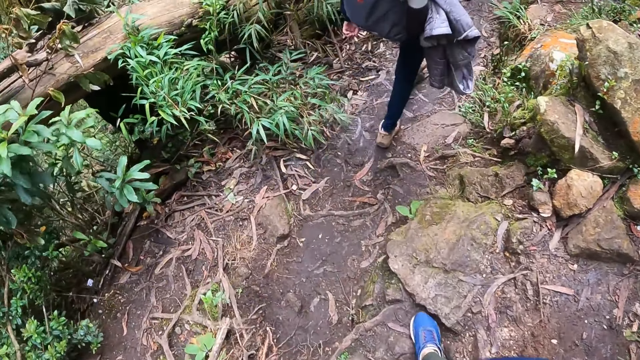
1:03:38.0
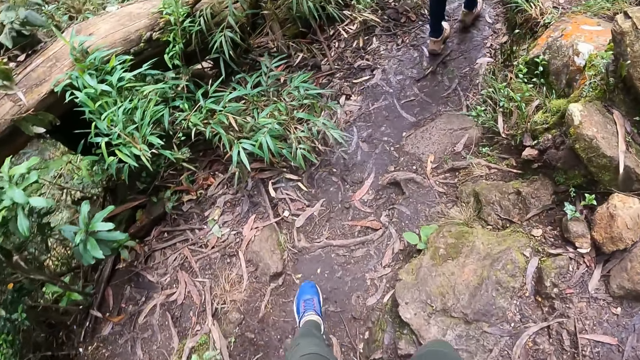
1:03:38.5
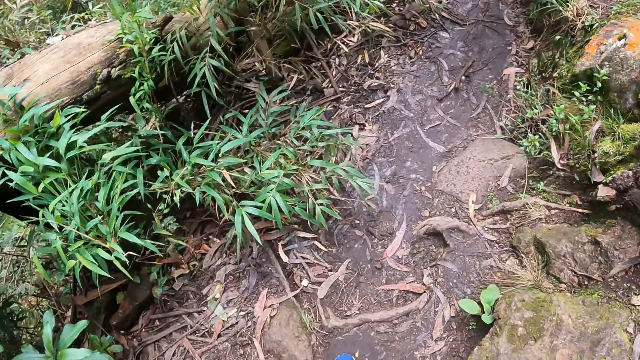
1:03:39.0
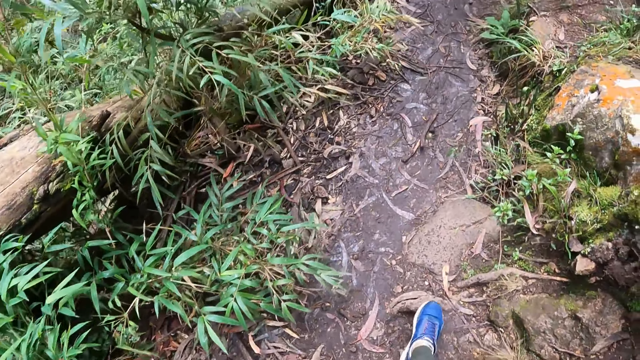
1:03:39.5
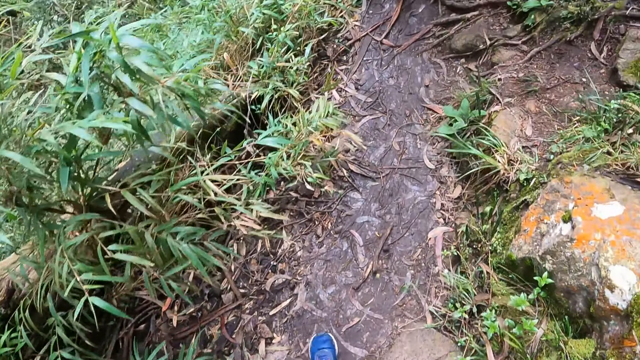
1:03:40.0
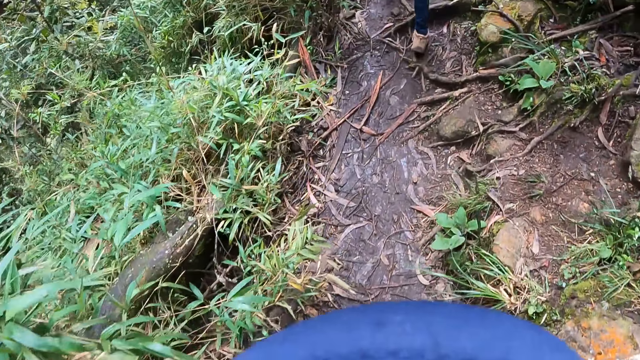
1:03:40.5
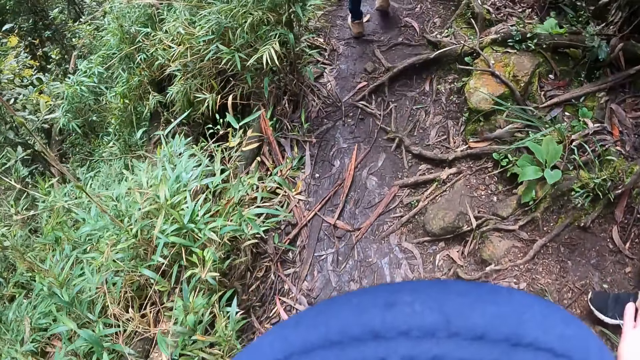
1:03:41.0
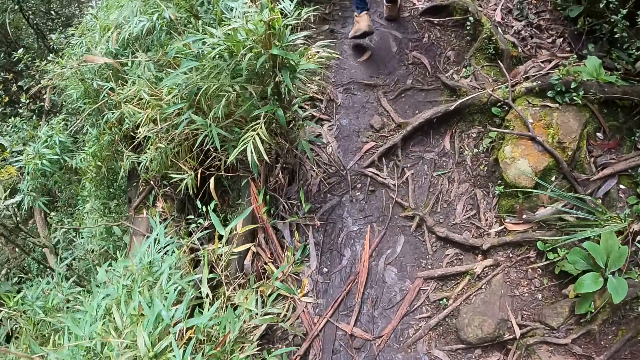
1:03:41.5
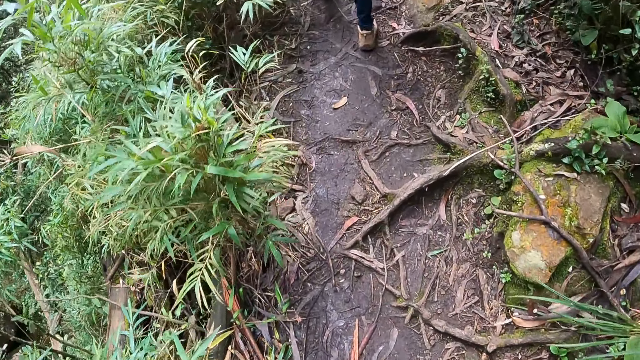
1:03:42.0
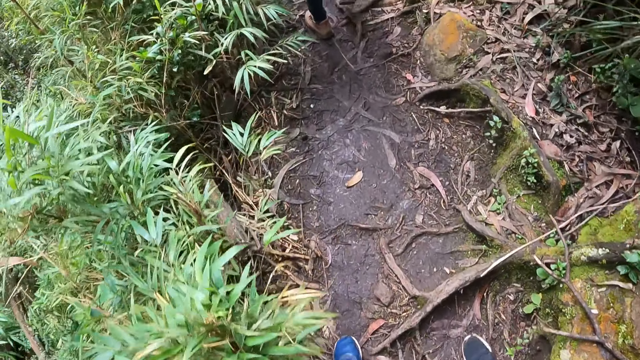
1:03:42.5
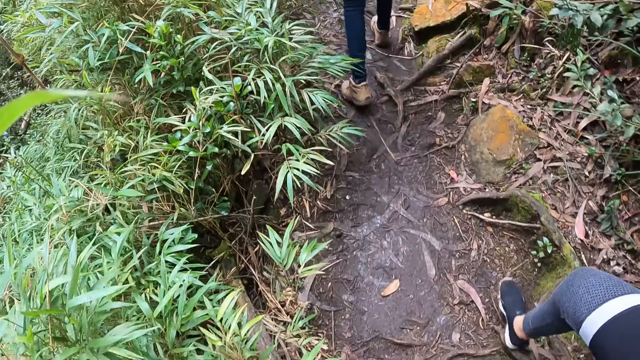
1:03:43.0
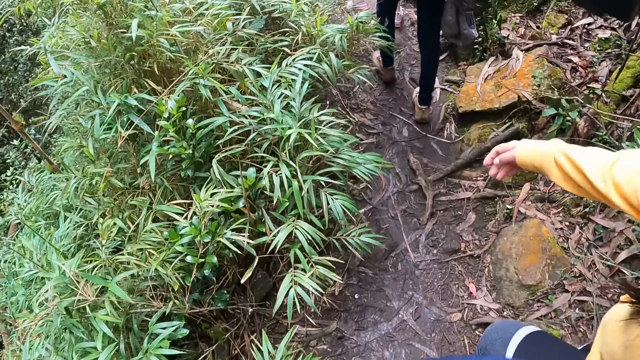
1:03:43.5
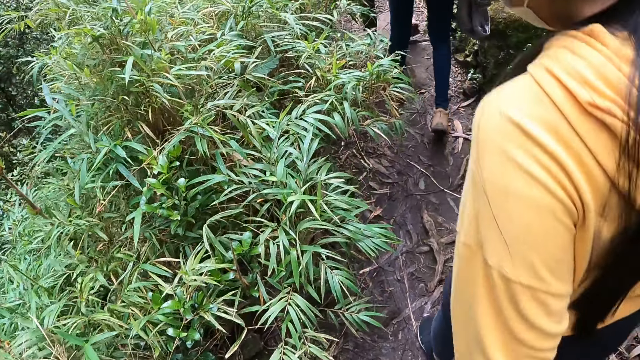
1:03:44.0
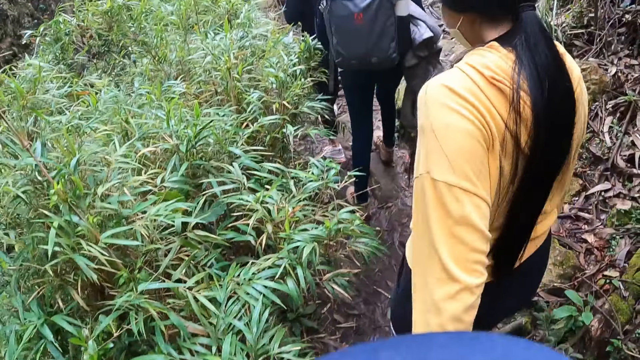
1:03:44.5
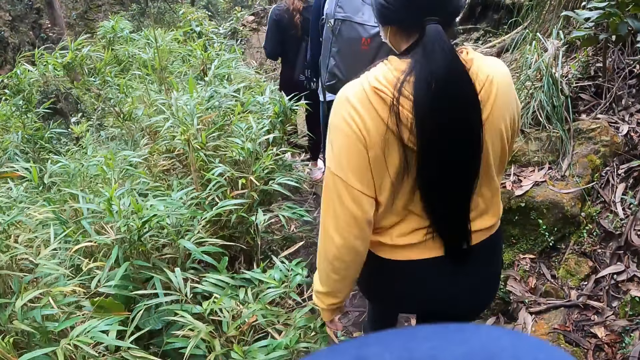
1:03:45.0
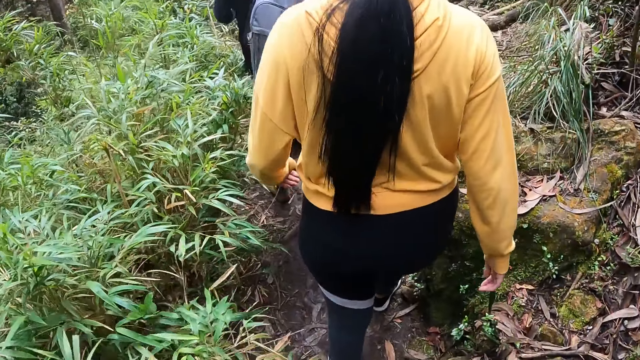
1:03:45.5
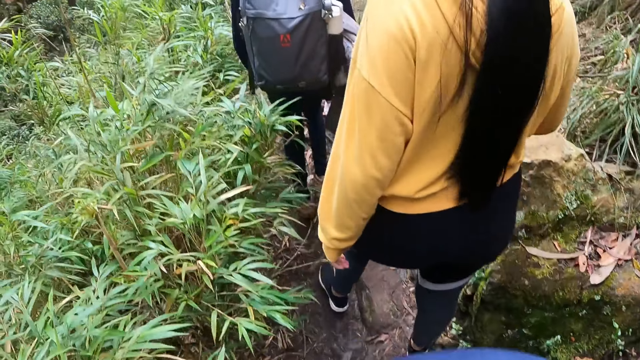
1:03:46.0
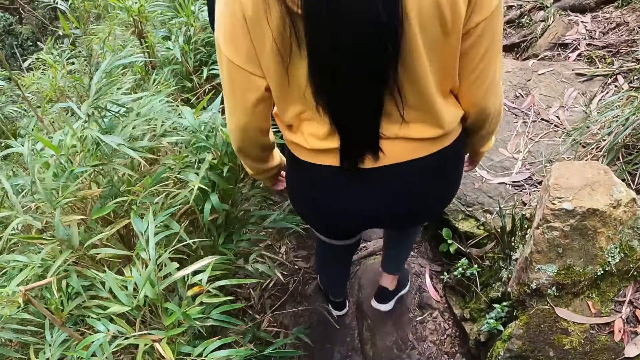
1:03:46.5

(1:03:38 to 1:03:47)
A woman hikes on the hill. Another woman walks close to the camera wearer. The other woman walks past the camera wearer in the hill footpath. A third woman hikes on the hill.

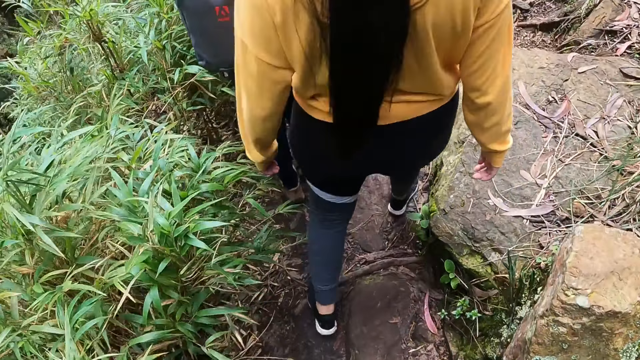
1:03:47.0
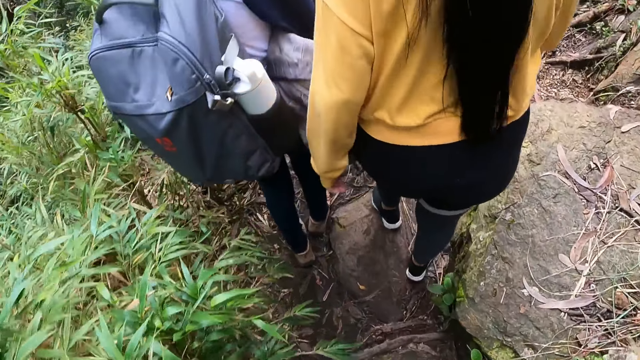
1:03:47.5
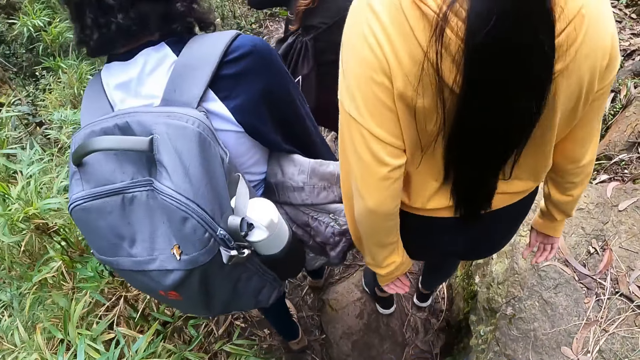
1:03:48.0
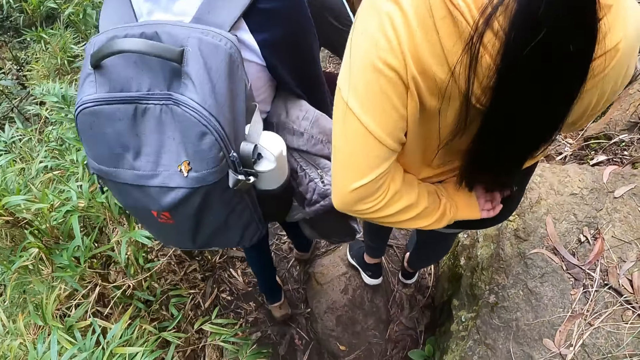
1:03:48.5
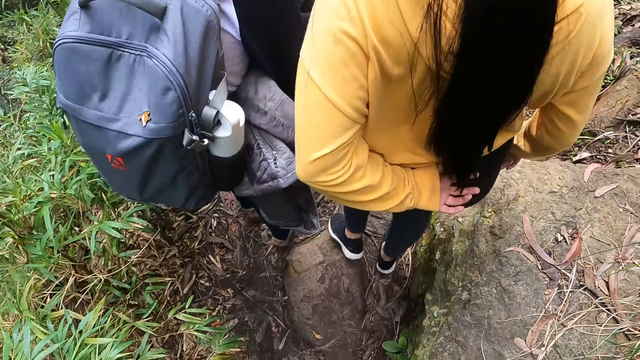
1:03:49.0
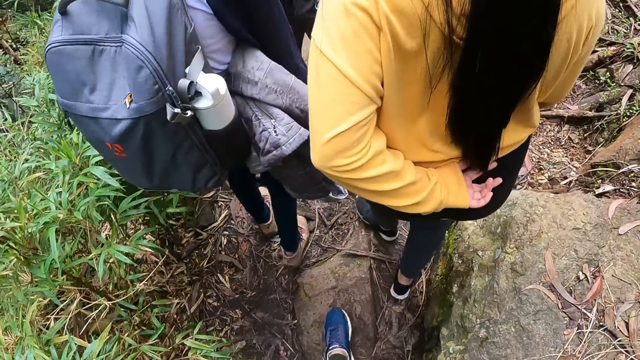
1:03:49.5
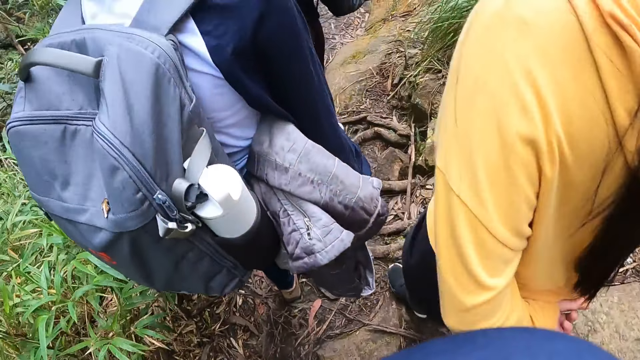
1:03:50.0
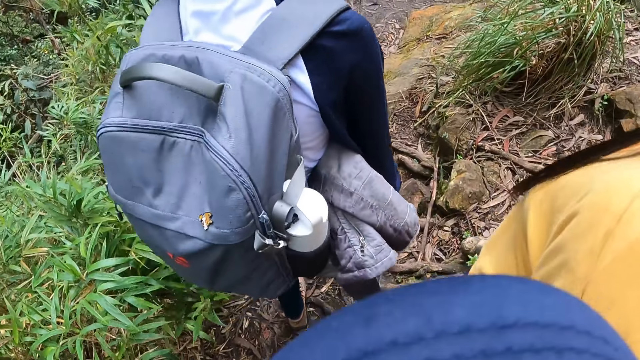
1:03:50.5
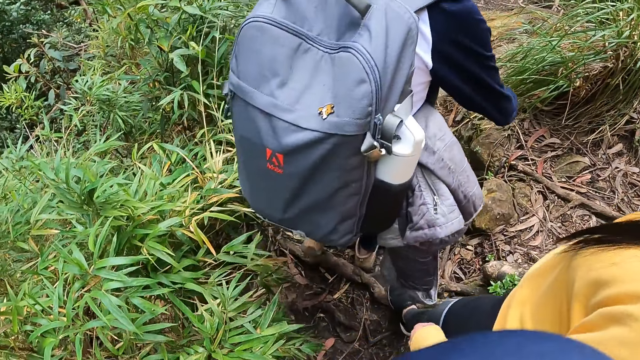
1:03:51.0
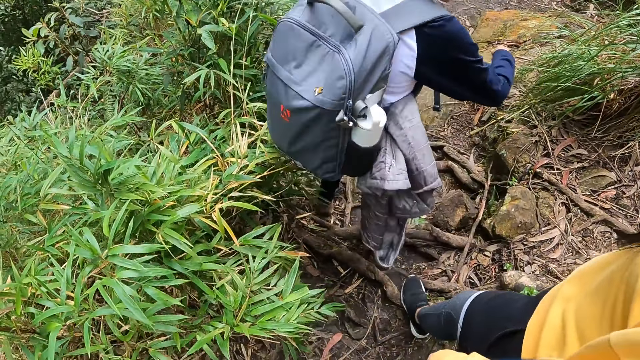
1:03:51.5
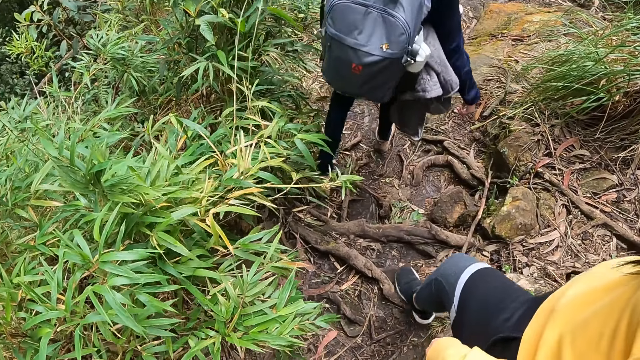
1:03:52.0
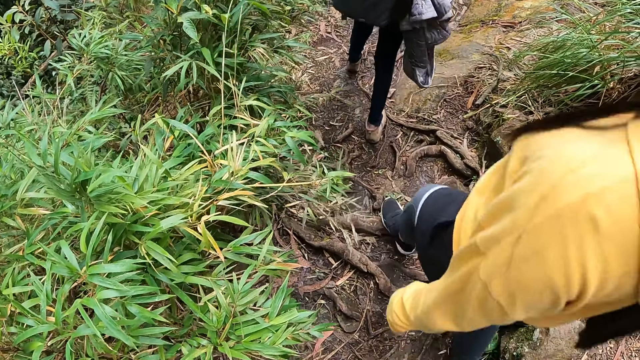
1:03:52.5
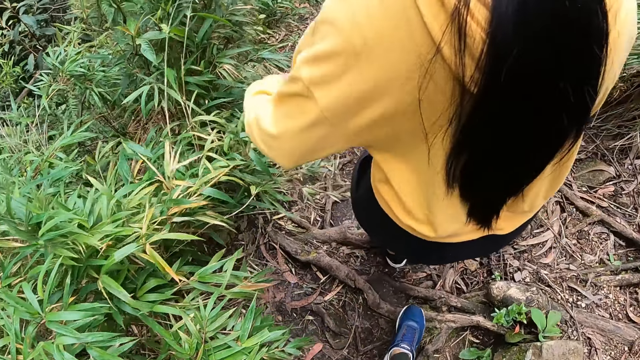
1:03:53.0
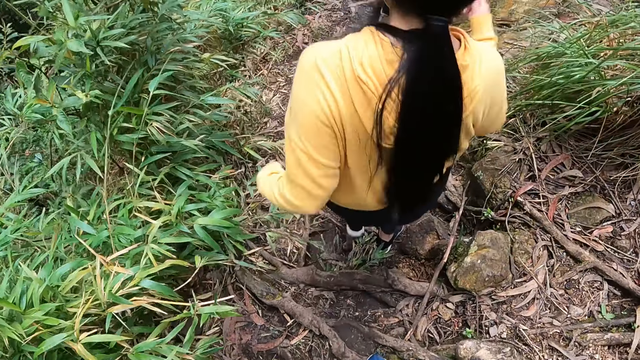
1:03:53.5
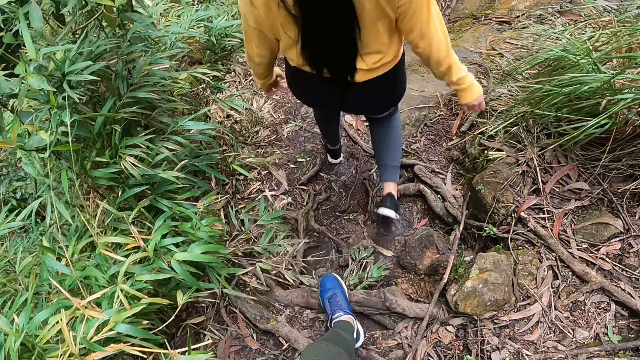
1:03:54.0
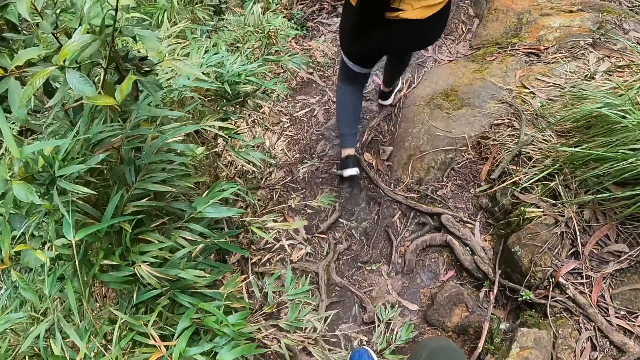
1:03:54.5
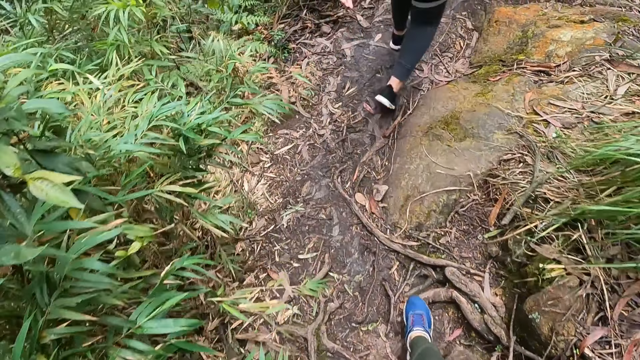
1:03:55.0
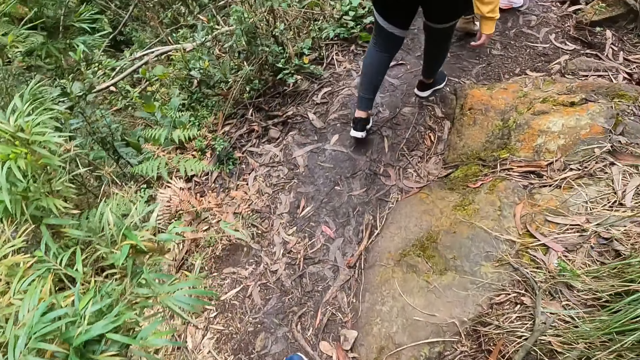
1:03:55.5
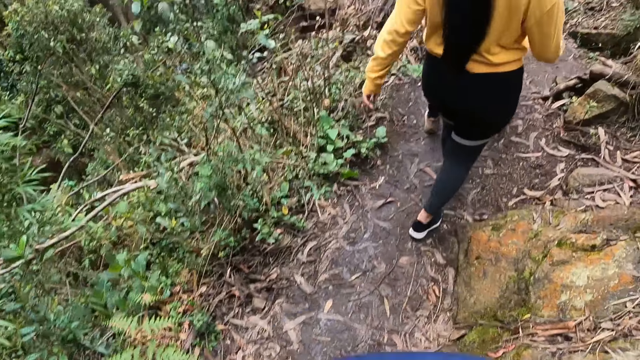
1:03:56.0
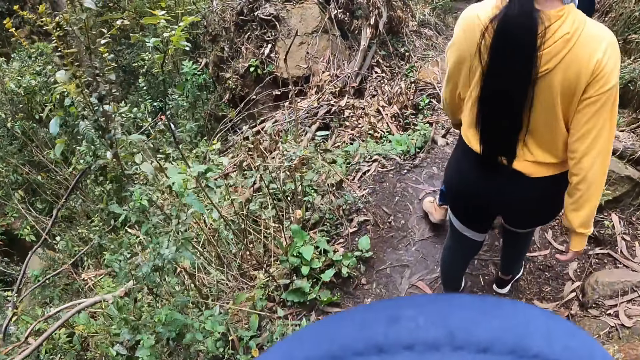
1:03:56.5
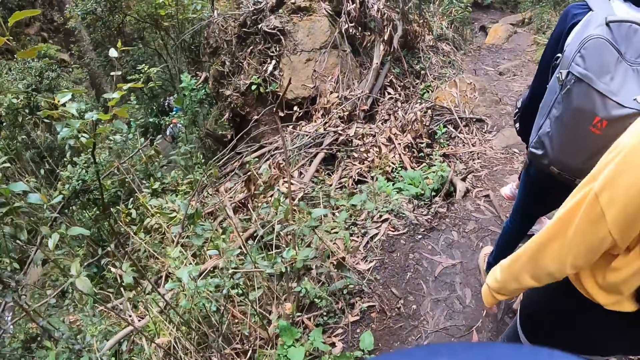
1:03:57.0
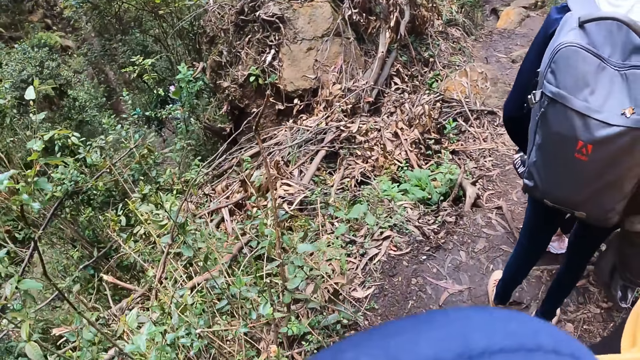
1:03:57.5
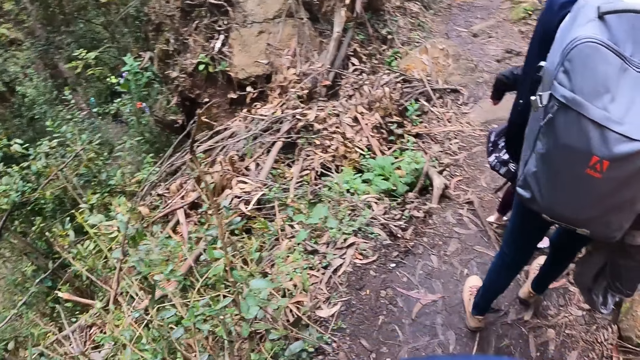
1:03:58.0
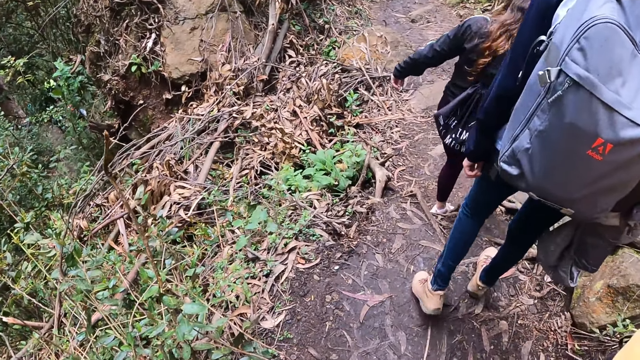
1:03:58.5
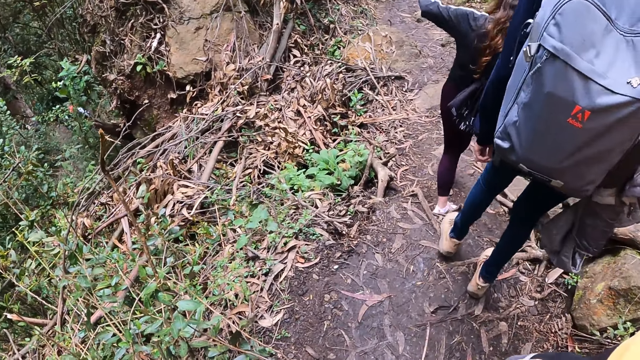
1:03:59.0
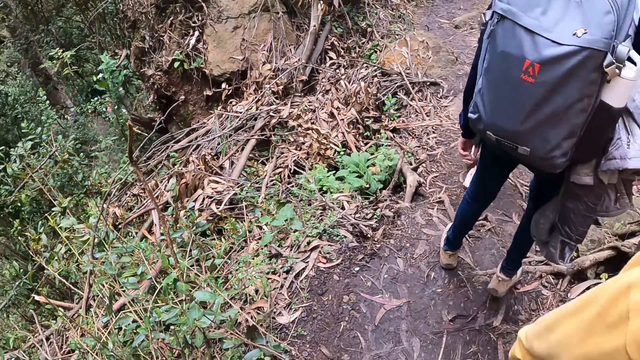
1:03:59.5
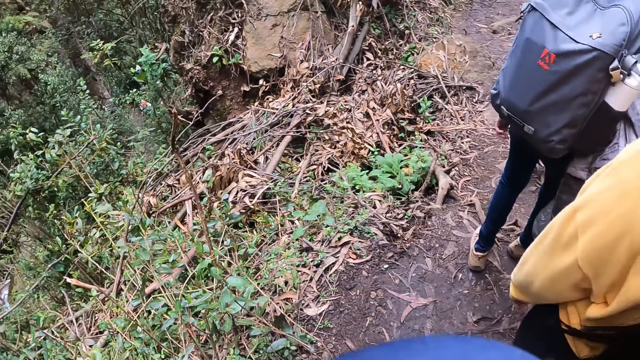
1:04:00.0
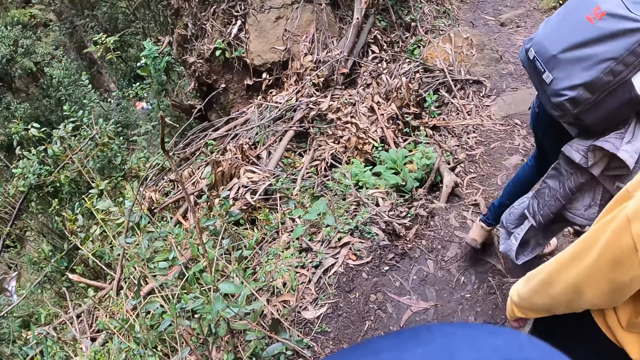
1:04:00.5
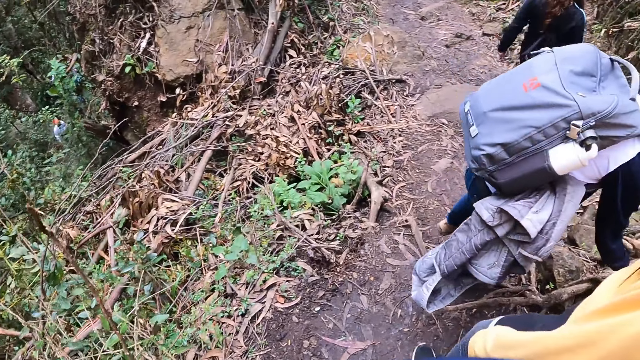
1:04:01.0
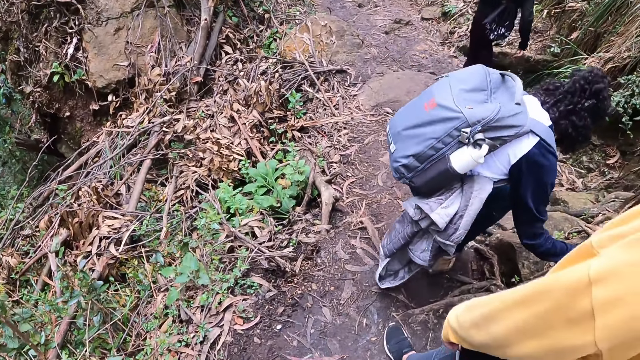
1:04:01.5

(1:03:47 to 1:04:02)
A woman looks around. The woman hikes on the hill. Another woman walks down the hill. A third woman touches her back. The camera wearer looks around. They hike on a hill. The third woman stopped walking in the hill footpath. The third woman moves forward. The third woman walks through the hill footpath. The second woman hikes on the hill. The first woman hikes on the hill. The third woman looks around. The camera wearer looks around. The third woman hikes on the hill.
